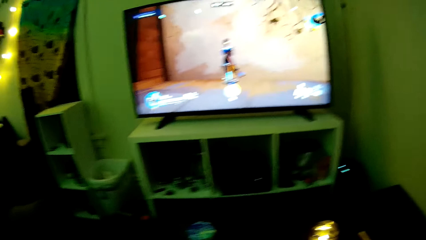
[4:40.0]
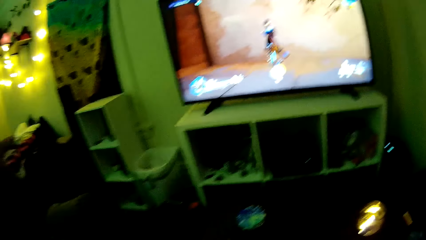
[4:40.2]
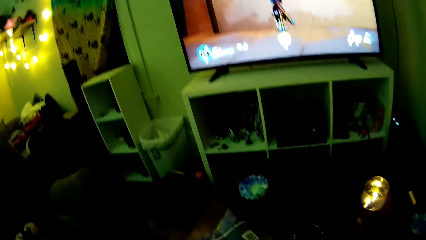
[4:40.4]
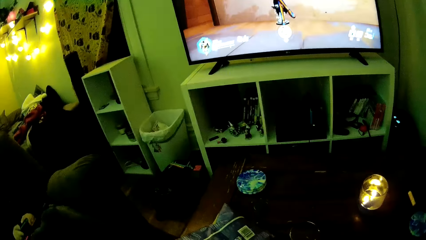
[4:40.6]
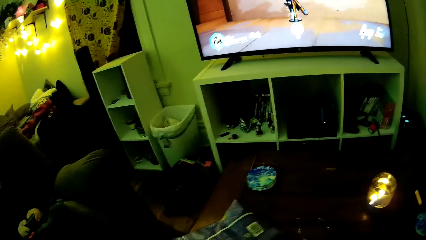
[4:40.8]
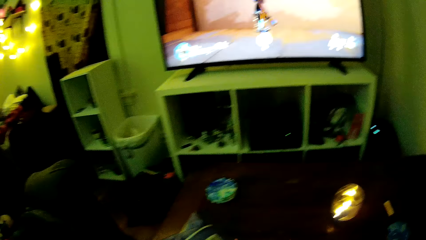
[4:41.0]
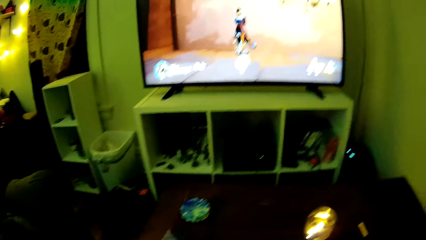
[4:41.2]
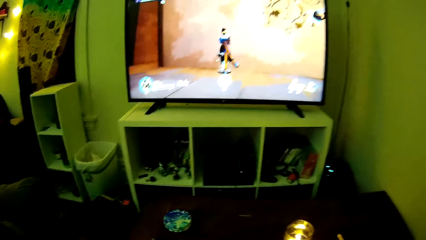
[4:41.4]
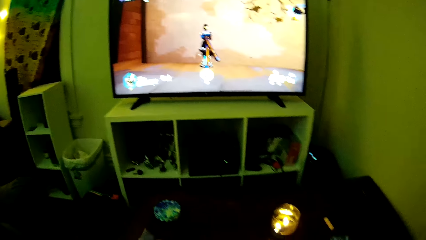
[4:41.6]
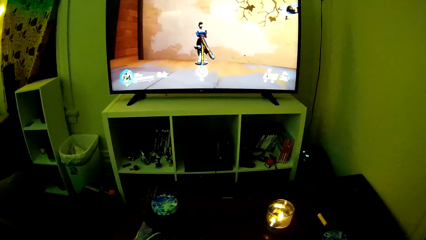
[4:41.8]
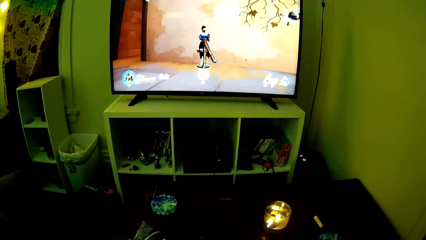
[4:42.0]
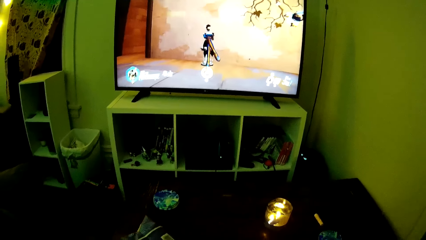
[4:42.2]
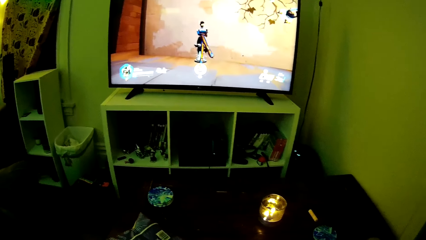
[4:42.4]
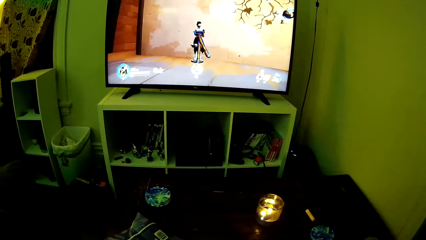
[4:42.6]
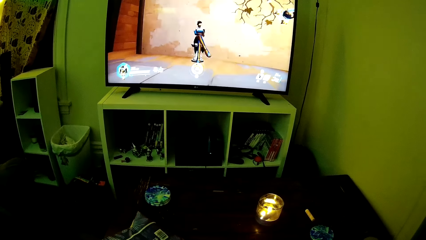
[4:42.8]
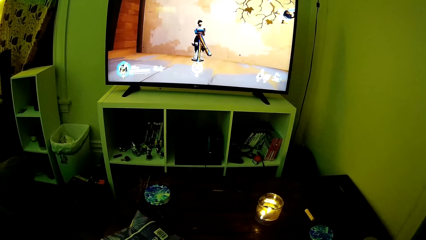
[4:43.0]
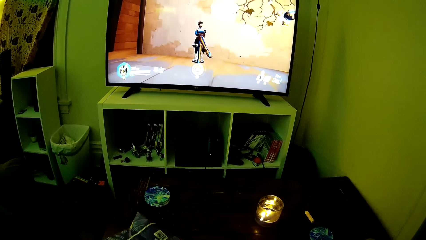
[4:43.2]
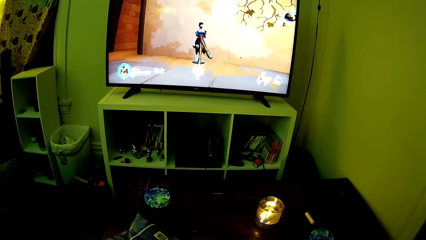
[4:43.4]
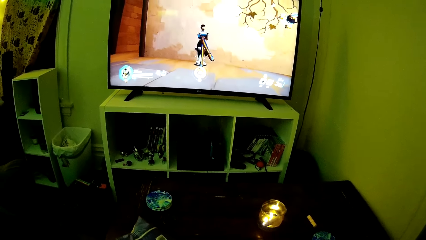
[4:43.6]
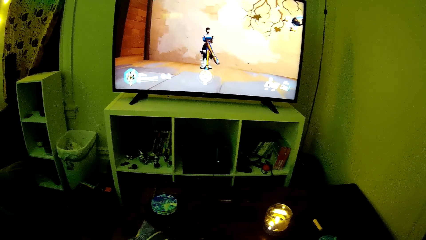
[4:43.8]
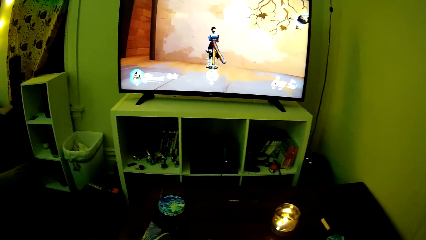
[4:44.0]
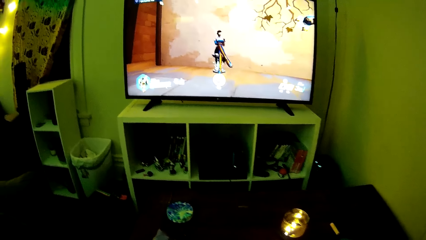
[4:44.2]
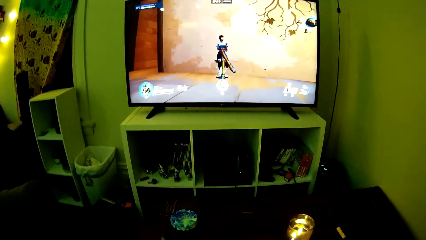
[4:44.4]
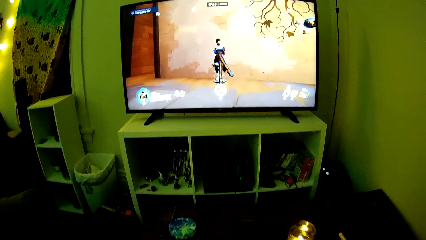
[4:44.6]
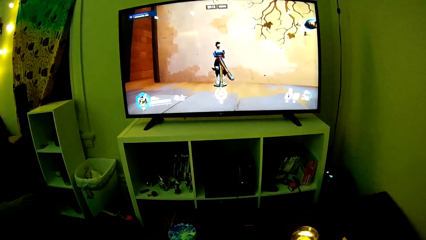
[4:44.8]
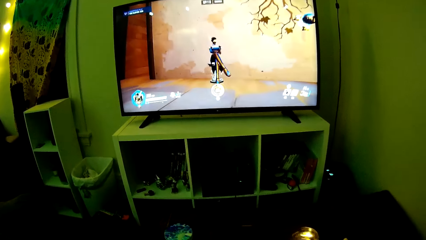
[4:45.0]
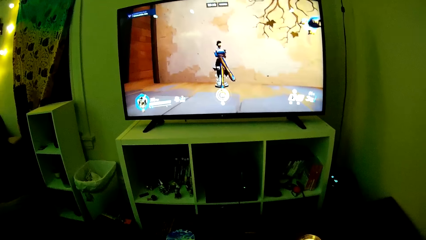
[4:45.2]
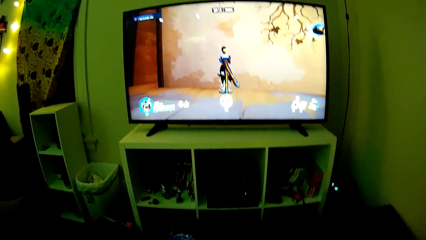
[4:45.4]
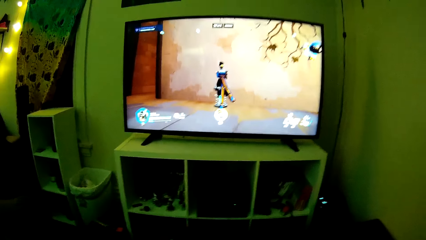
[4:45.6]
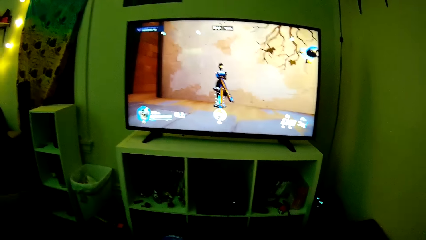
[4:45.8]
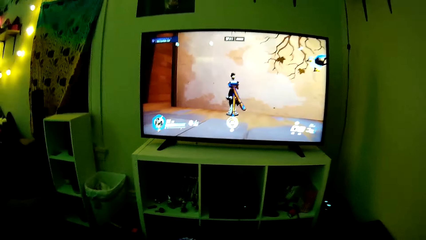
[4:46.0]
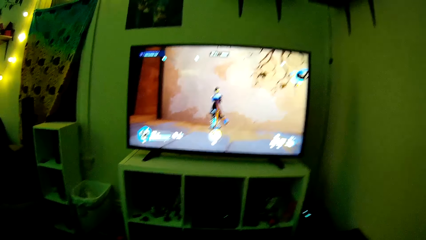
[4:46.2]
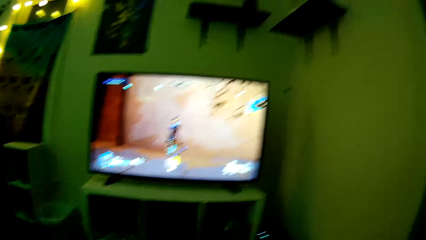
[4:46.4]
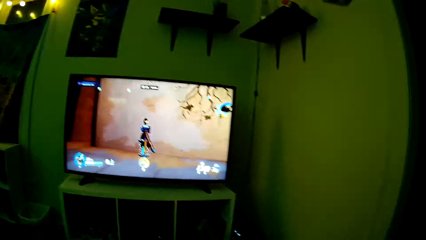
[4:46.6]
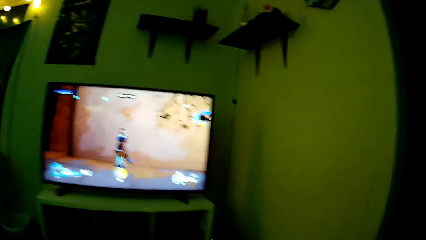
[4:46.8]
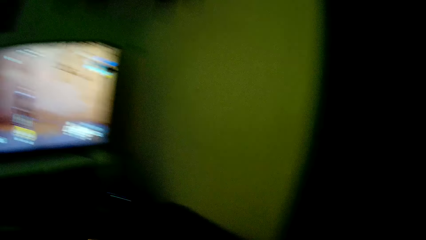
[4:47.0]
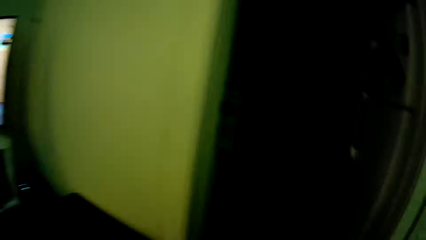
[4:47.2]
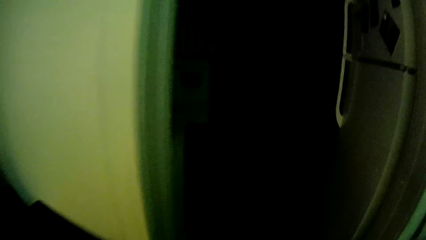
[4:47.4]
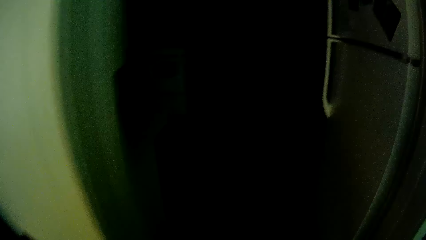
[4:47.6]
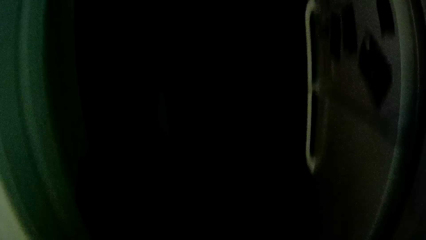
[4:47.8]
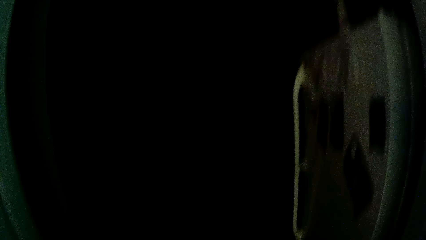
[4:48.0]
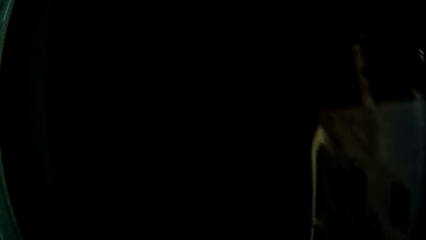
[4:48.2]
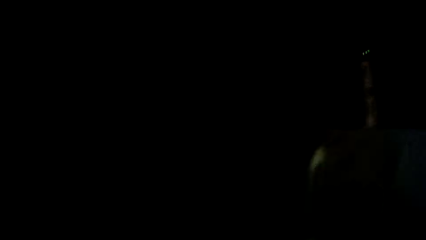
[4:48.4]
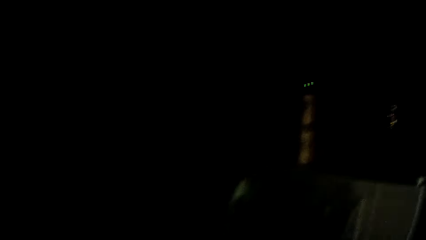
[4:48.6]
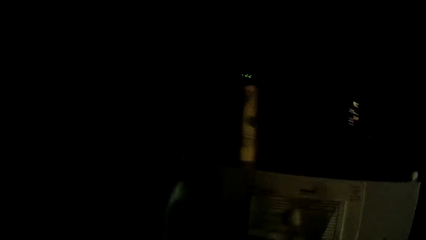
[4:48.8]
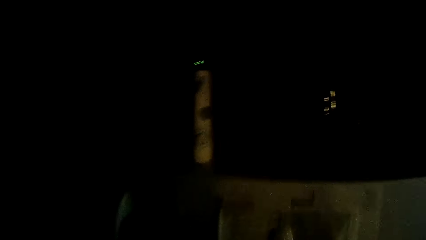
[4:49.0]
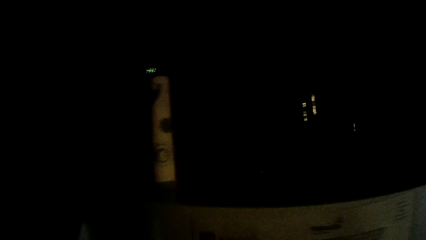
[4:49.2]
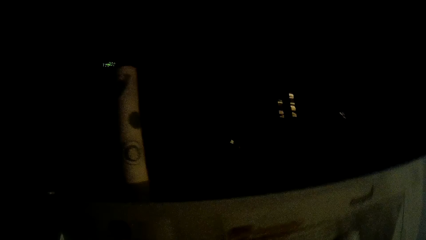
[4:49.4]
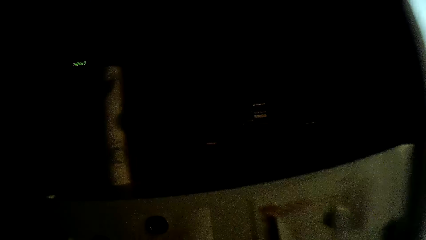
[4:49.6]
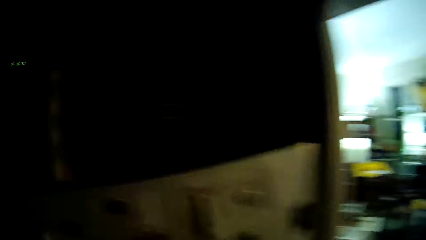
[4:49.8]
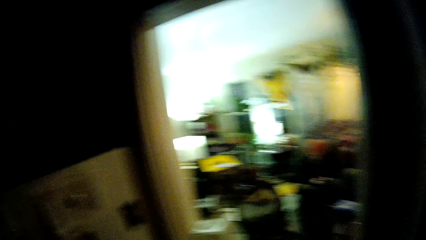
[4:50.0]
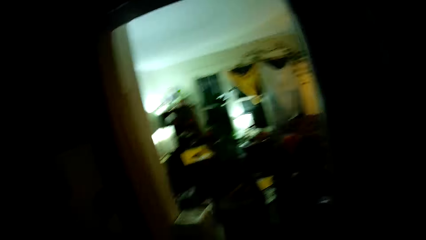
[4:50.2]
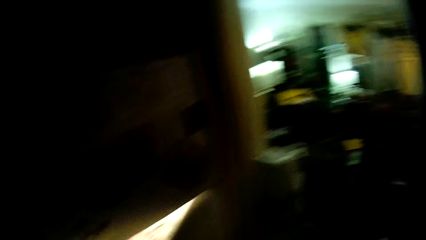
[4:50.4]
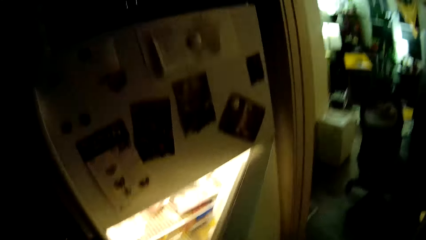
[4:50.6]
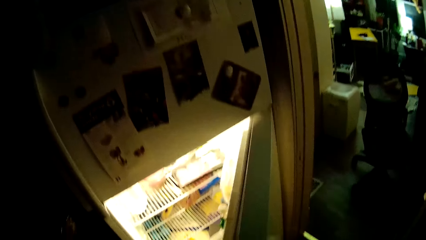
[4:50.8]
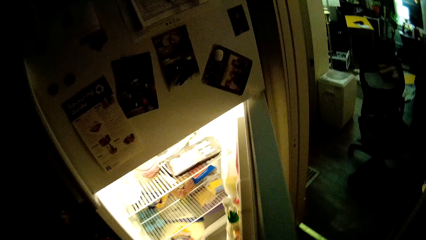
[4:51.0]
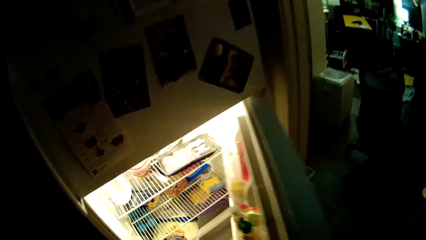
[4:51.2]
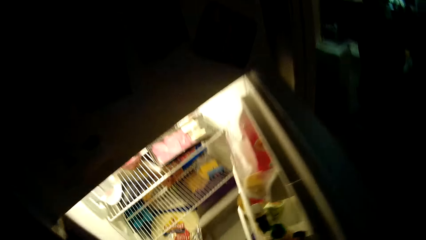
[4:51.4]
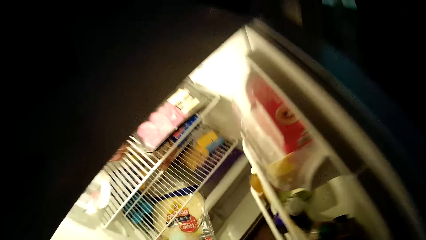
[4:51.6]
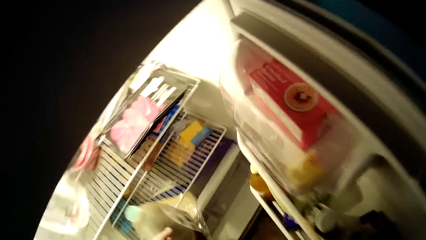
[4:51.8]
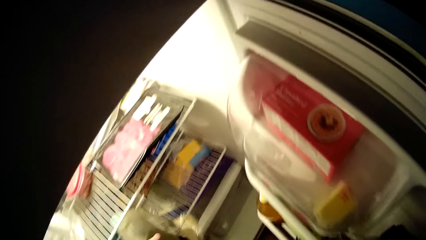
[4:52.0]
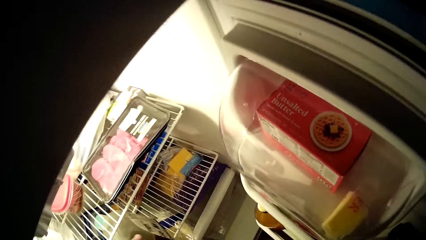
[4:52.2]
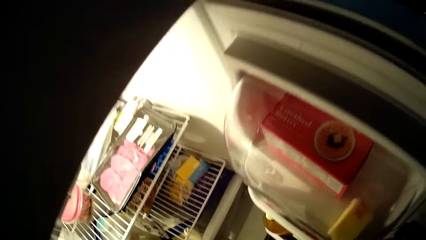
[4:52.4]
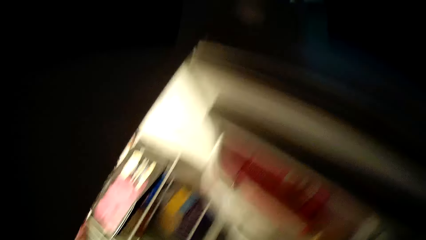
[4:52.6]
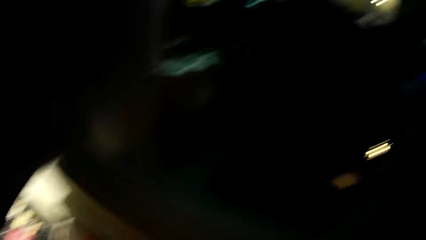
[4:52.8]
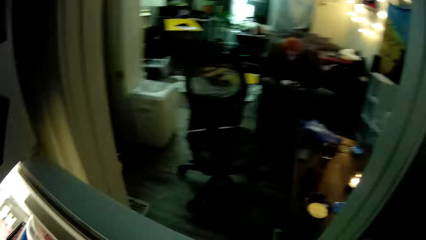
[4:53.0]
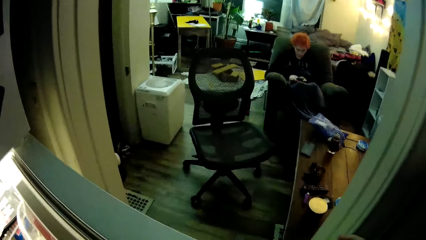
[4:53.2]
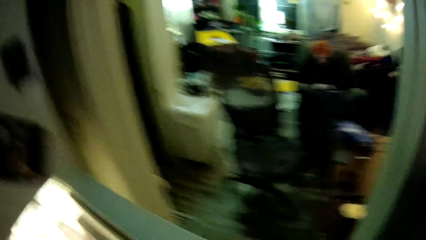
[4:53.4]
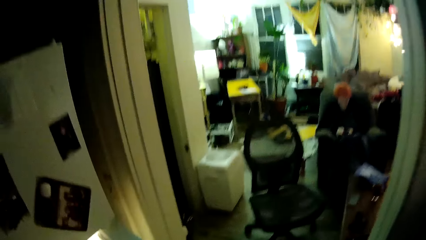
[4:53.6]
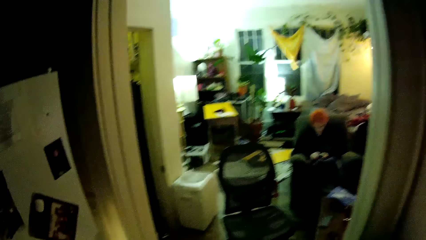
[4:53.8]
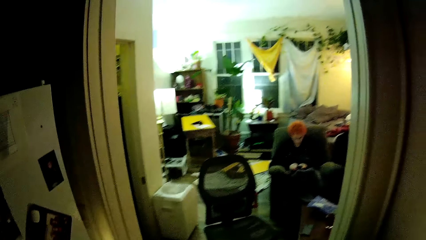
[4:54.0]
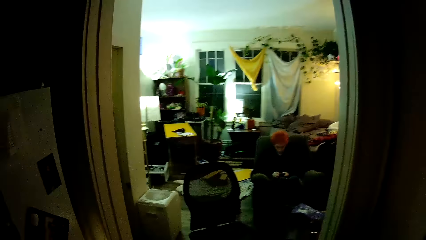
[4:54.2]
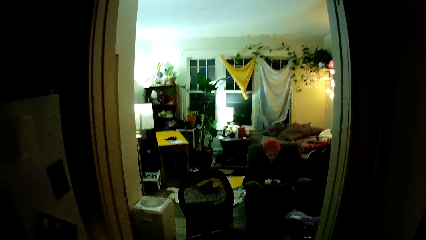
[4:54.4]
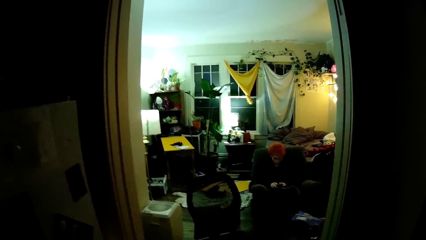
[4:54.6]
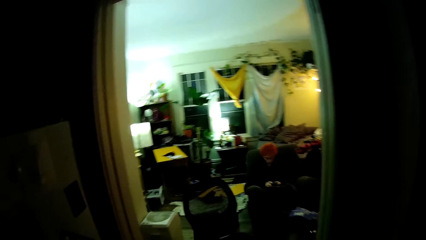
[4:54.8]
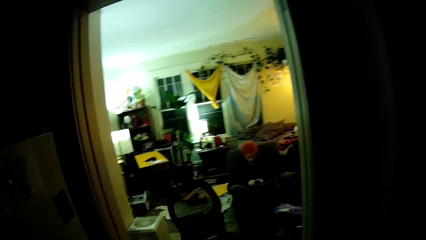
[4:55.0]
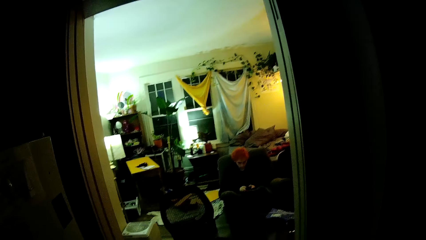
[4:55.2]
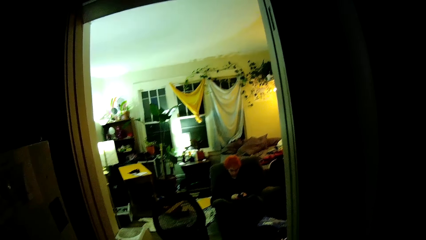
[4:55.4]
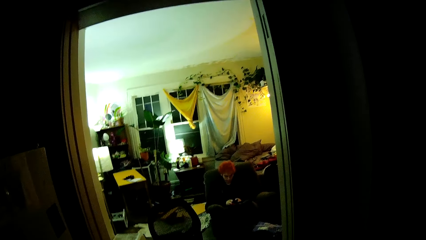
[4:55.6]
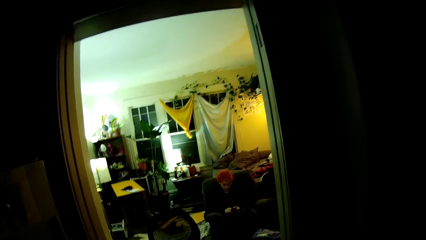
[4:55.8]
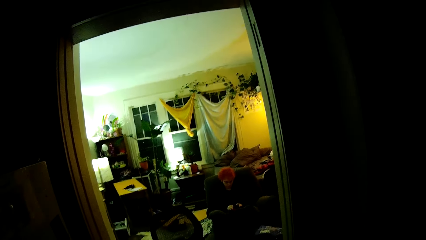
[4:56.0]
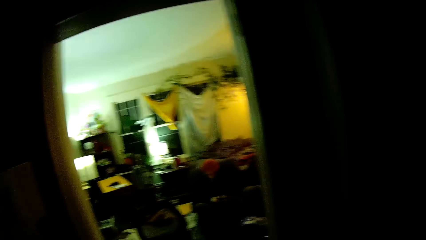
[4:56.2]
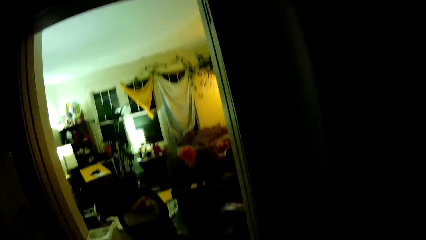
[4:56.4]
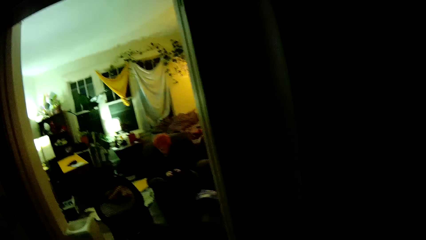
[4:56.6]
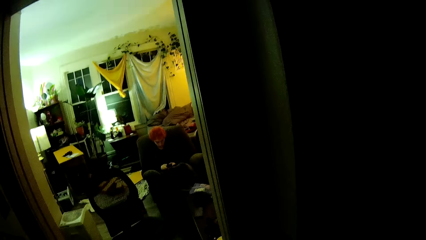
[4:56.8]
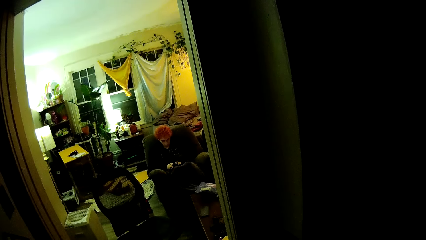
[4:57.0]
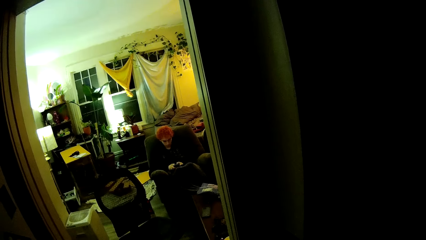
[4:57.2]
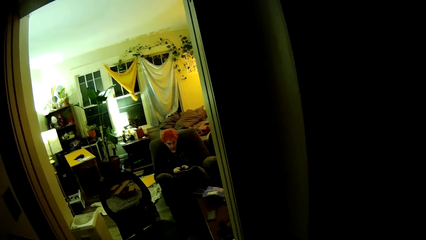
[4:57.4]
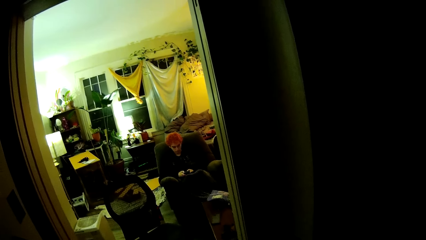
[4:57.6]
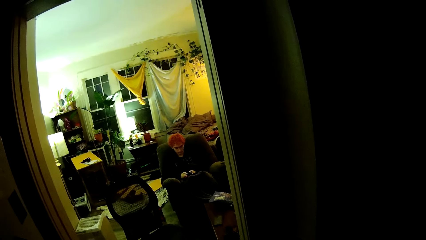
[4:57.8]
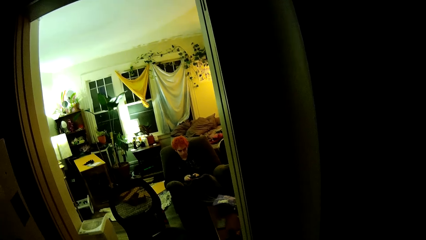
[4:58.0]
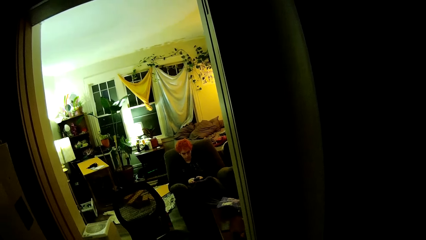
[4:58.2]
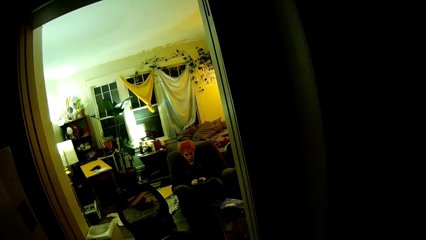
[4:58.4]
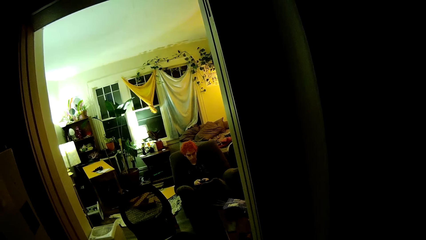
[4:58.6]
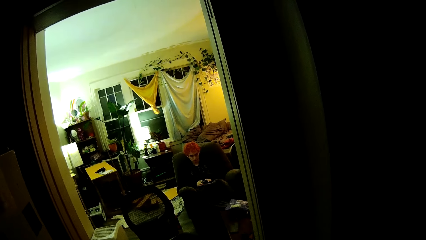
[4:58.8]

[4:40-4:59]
The camera wearer walks to the fridge. They open the fridge, put the juice in the fridge, and look around. They talk to a man.
